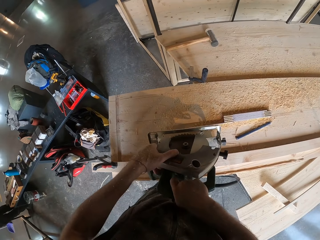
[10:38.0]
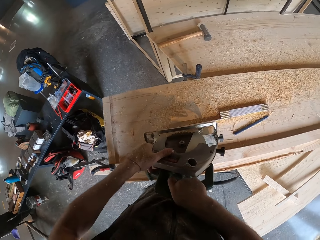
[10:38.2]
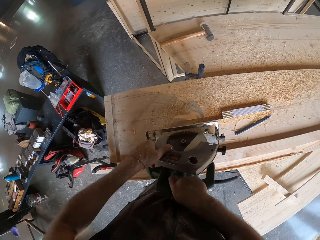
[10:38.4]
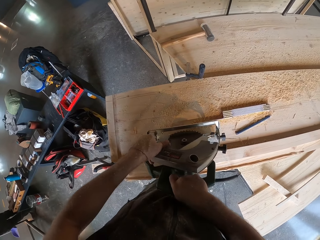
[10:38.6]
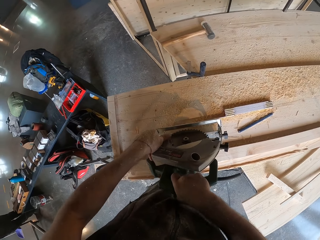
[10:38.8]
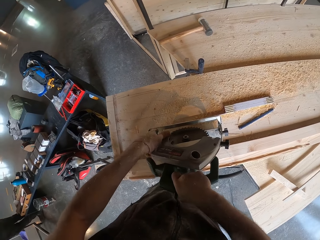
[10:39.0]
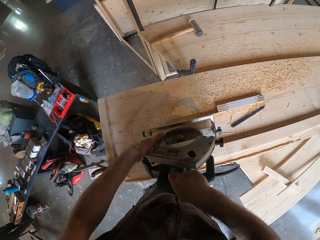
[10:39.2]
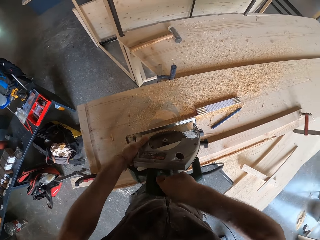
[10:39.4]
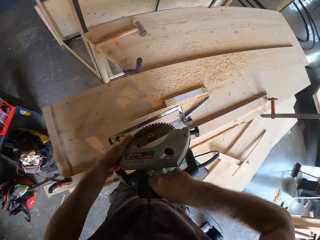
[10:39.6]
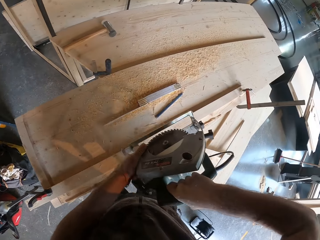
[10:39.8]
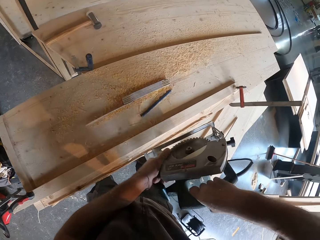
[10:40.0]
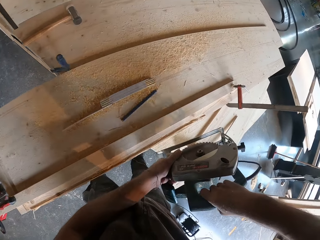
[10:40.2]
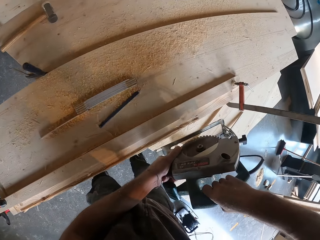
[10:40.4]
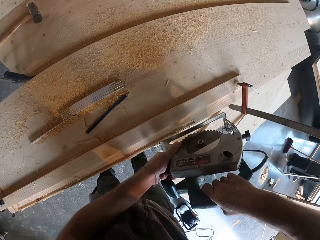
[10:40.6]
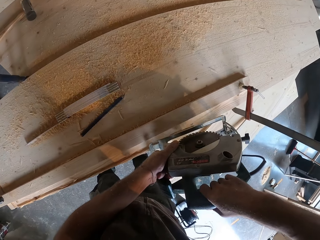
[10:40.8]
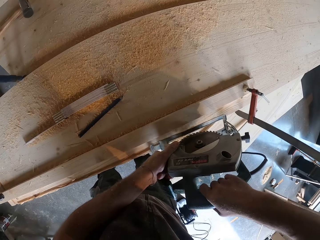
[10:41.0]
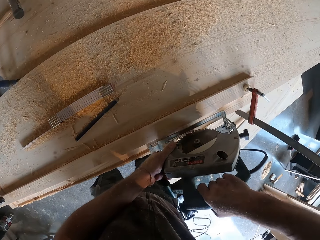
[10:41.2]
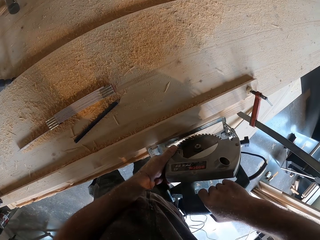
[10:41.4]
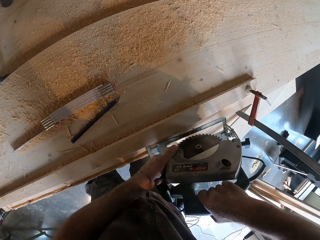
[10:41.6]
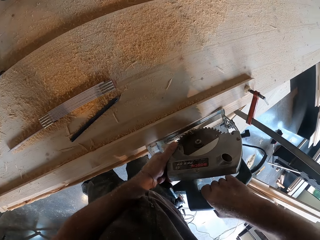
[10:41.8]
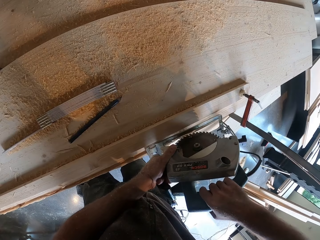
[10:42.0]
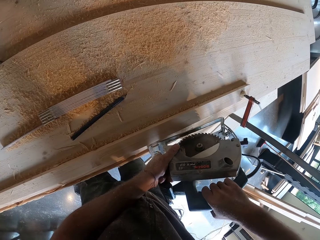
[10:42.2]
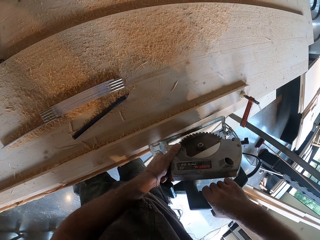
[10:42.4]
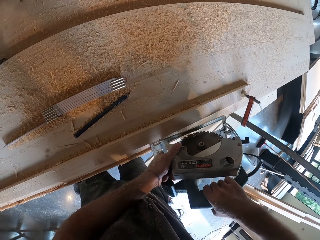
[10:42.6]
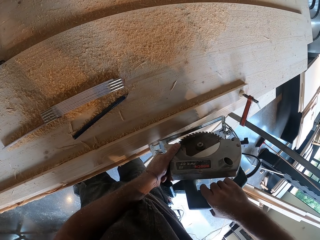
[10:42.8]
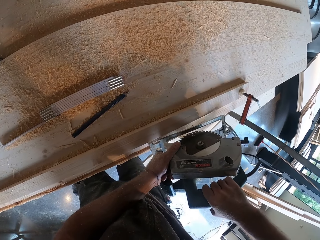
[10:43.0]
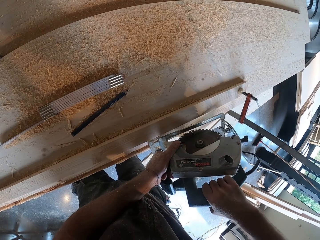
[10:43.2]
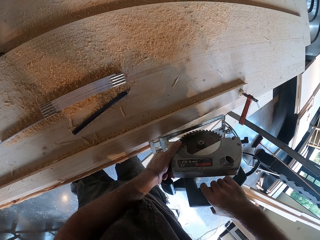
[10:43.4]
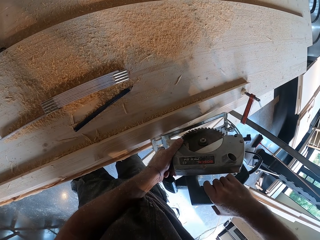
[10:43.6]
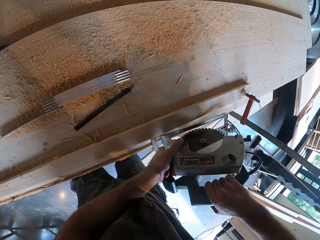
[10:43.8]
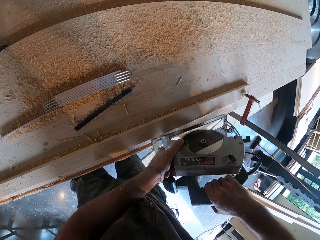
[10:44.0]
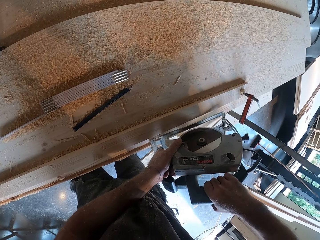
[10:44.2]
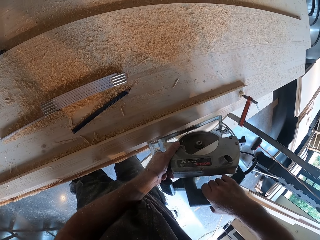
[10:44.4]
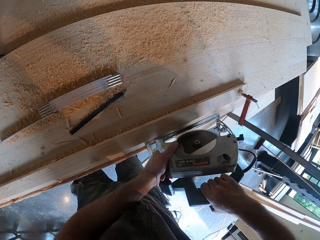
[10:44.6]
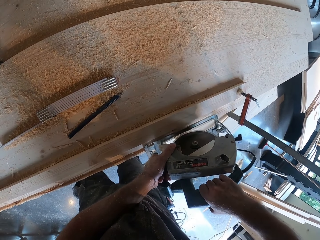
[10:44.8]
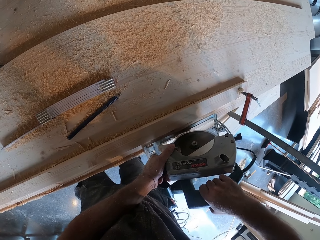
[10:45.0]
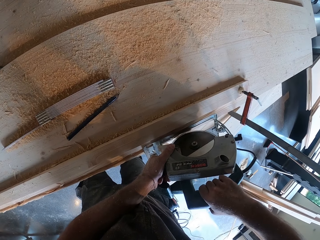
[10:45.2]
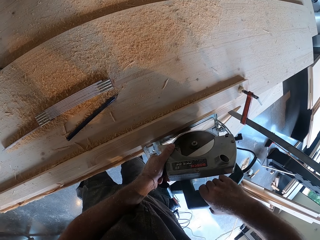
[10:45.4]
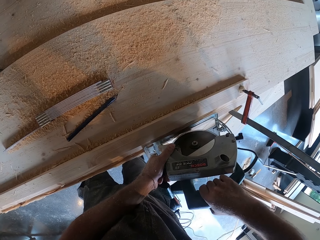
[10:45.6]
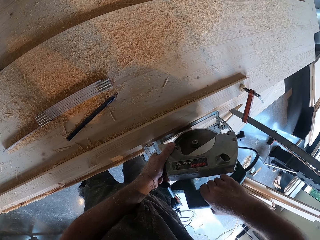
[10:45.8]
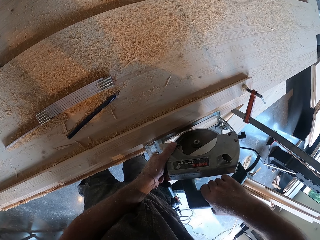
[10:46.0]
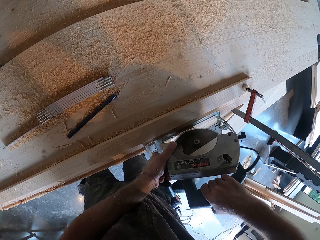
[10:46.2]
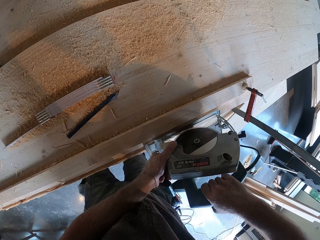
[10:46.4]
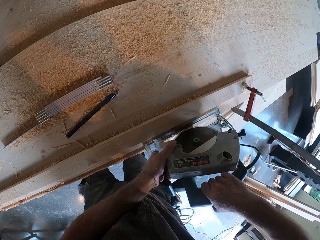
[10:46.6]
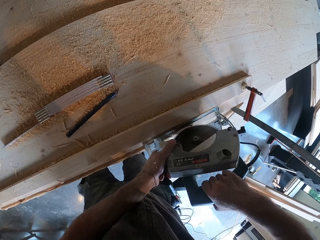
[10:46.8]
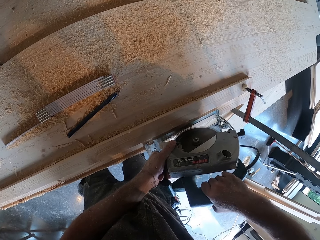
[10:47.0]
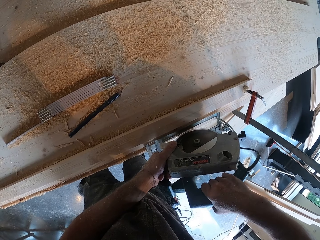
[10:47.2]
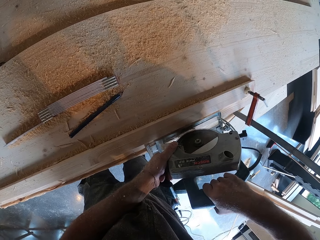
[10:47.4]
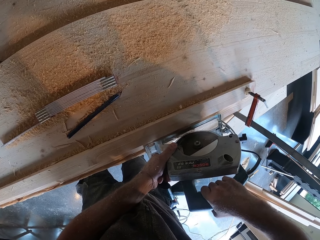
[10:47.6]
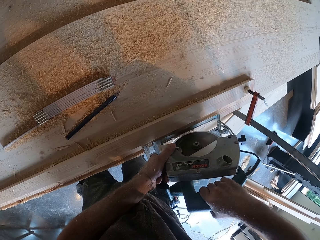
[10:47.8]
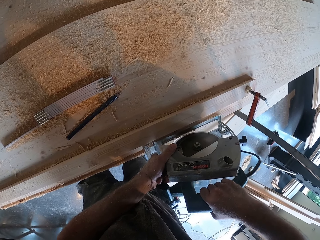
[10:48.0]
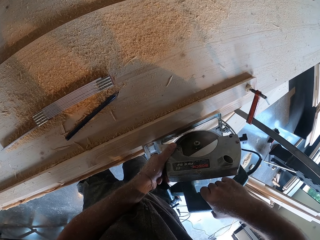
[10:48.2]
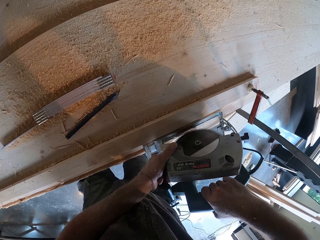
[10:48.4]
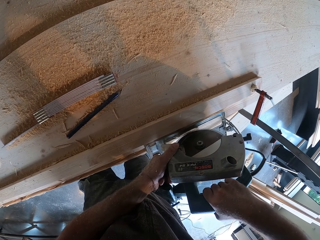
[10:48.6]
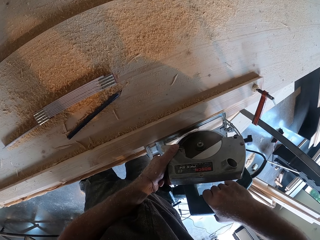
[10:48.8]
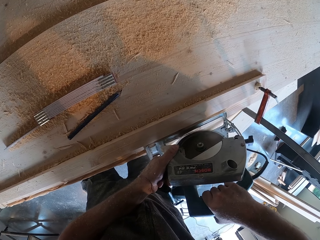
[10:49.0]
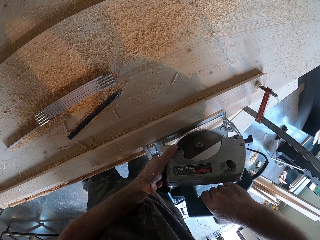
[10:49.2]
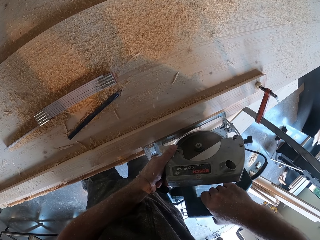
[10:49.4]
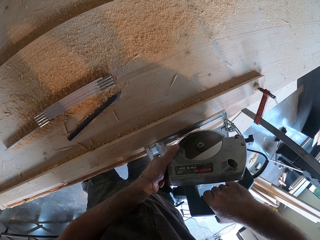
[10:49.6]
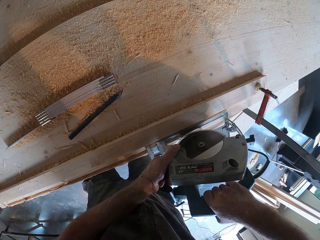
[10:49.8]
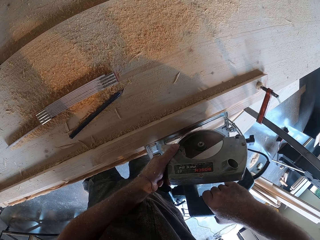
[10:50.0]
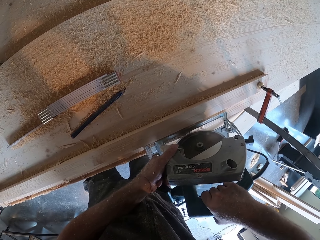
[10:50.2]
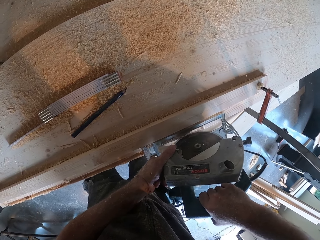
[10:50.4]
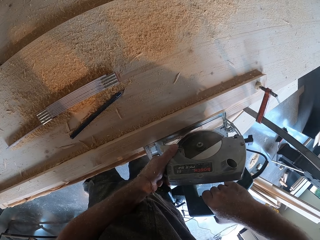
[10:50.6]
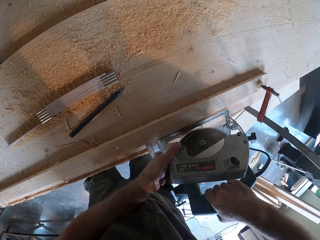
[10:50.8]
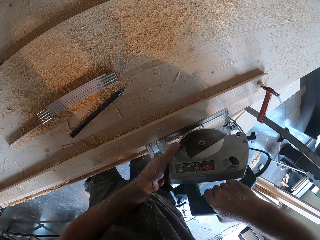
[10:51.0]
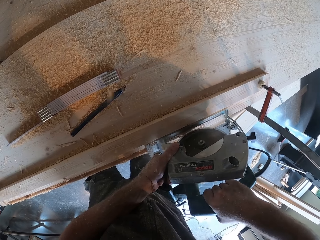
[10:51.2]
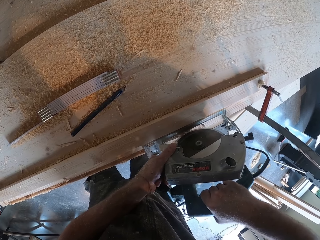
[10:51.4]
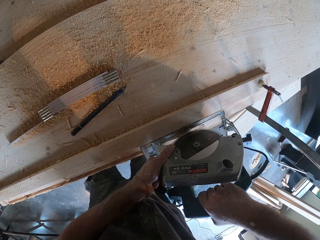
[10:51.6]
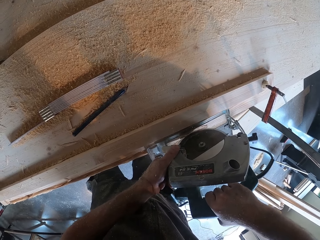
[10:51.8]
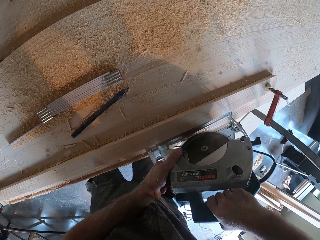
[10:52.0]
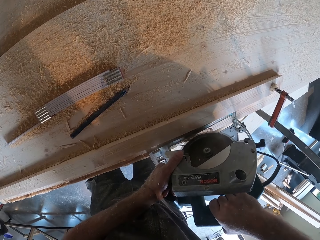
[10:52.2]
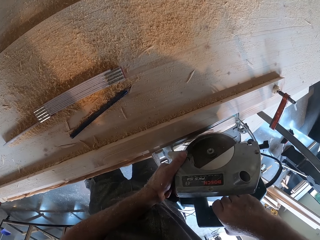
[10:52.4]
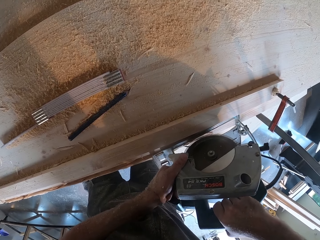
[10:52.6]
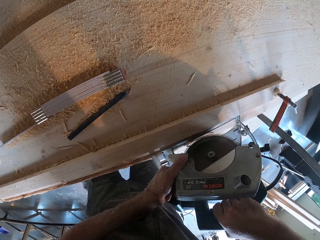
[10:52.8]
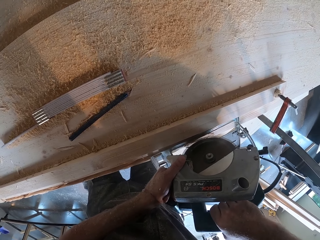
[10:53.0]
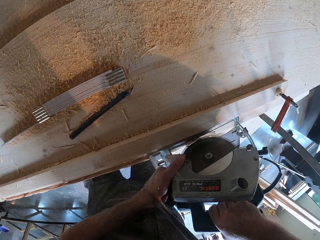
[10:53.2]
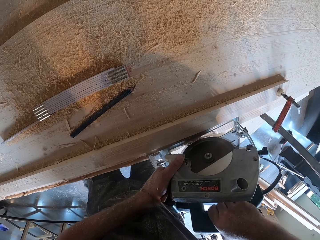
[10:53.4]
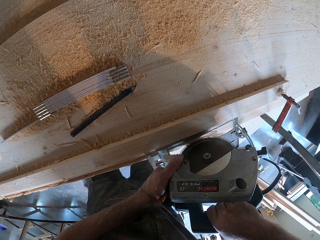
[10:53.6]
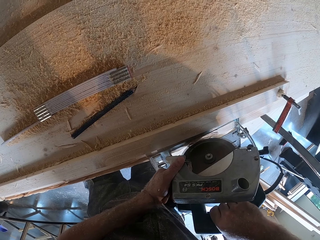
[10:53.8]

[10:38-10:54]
The camera wearer moves the blade guard on the circular saw with his left hand. He cuts the plank with the circular saw in both hands. He cuts wood with the circular saw.

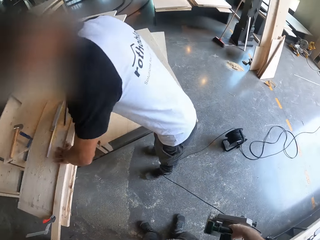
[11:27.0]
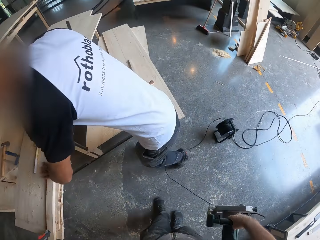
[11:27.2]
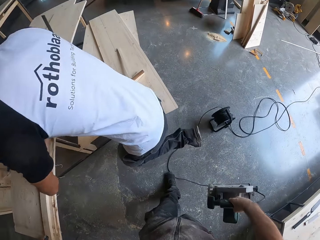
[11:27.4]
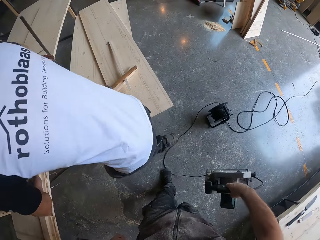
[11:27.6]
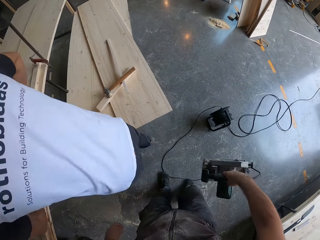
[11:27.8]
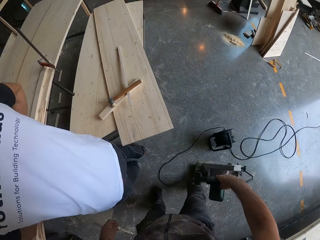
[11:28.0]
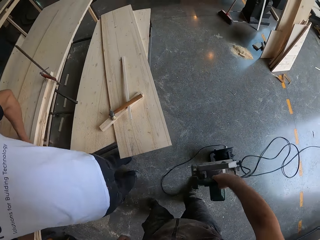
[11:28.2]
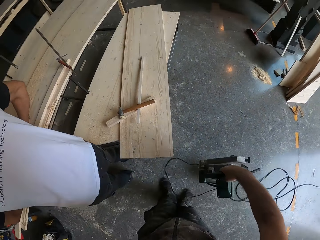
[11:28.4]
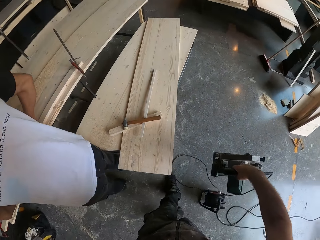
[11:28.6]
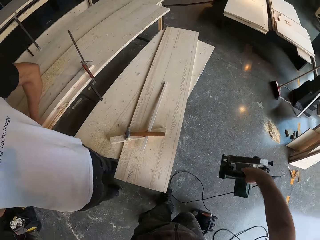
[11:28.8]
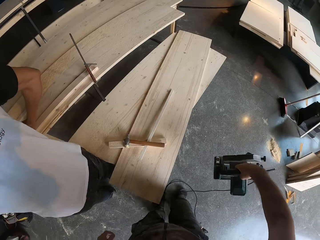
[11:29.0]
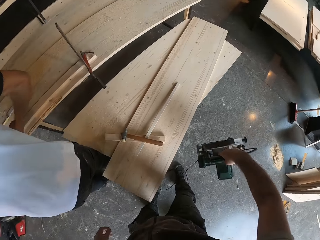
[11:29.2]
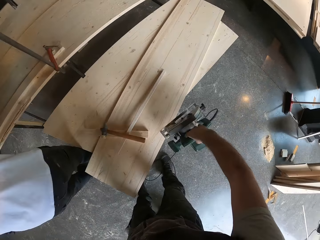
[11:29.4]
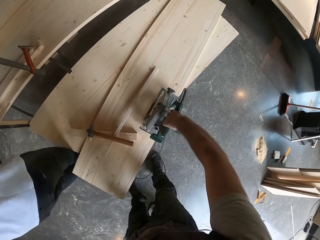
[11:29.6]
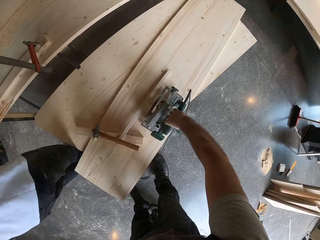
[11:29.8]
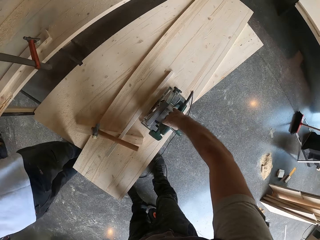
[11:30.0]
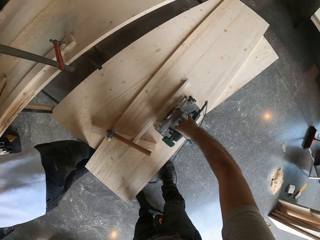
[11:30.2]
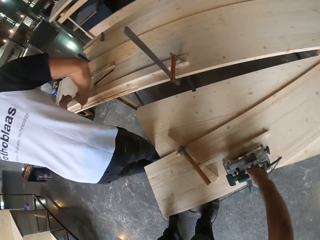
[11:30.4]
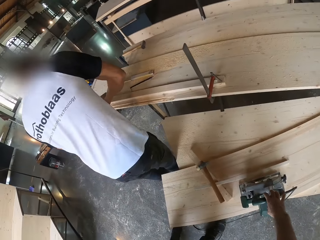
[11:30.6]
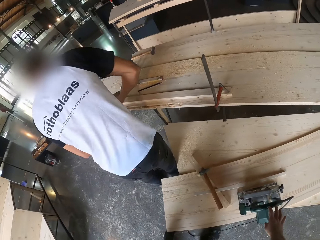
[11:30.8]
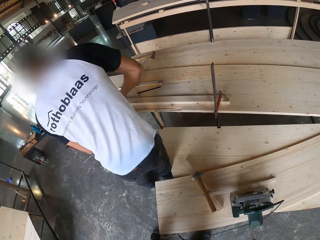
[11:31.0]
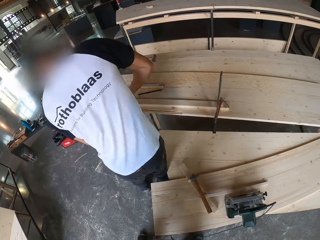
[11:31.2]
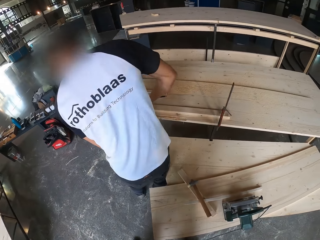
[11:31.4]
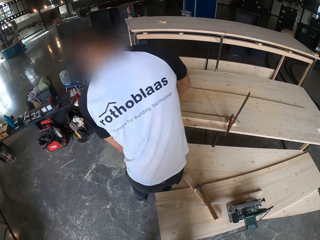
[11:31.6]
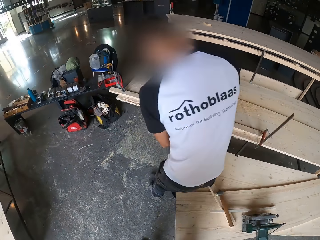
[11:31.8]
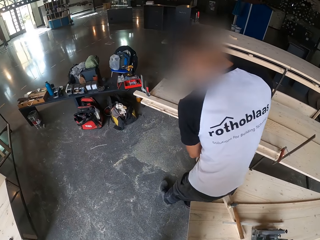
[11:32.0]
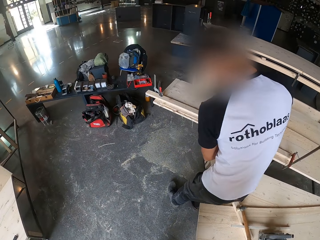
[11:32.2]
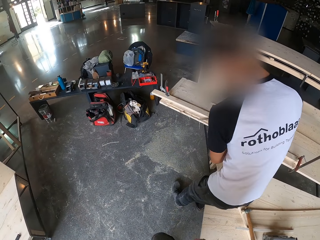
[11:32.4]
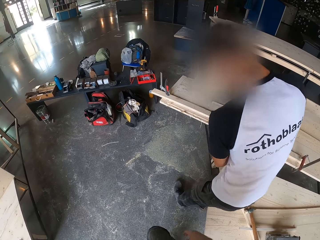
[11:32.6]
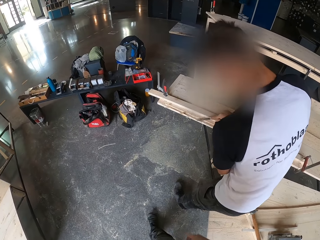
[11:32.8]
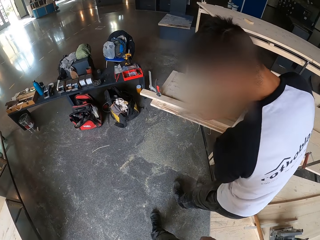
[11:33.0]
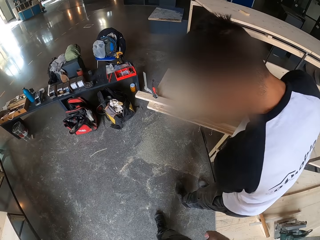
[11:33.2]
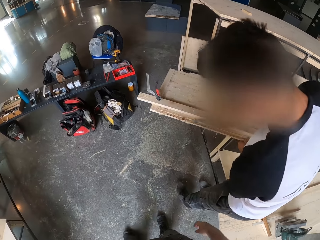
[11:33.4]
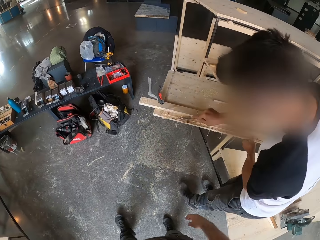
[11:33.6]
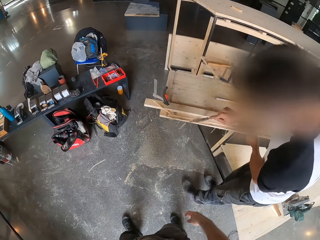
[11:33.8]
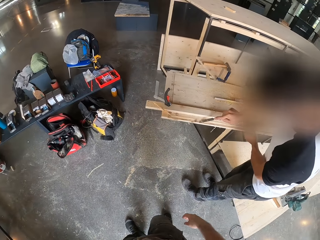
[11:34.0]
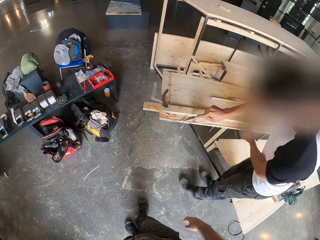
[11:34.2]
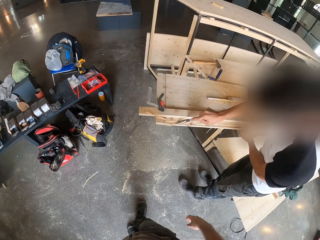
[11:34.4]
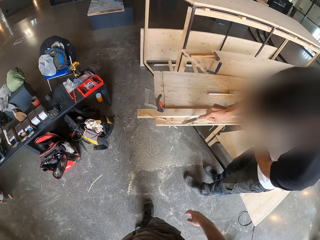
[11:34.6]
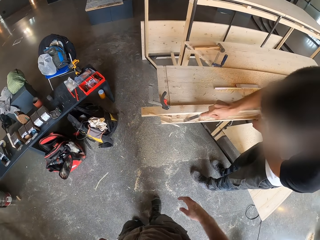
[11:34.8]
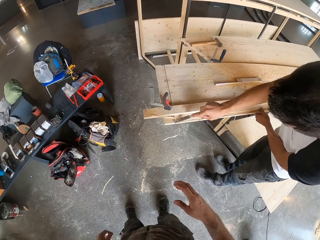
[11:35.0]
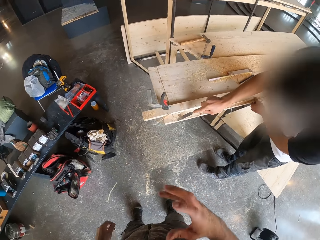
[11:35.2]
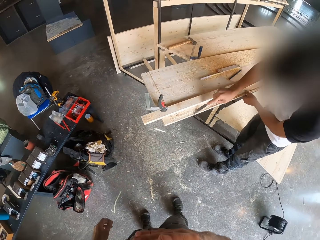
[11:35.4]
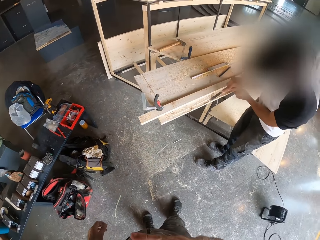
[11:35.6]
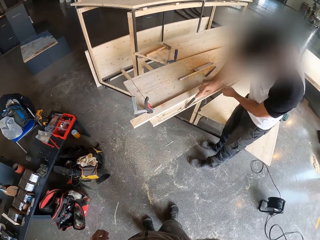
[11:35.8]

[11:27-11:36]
The camera wearer carries the circular saw around in the workshop. He drops the circular saw in his right hand on the bench. He walks around in the workshop.
